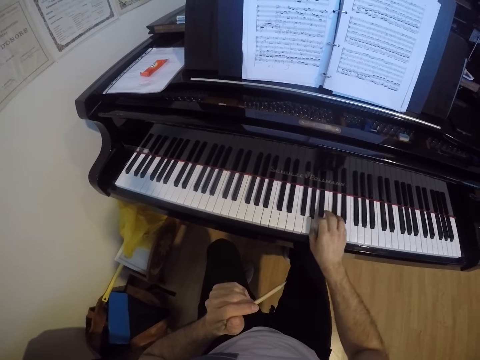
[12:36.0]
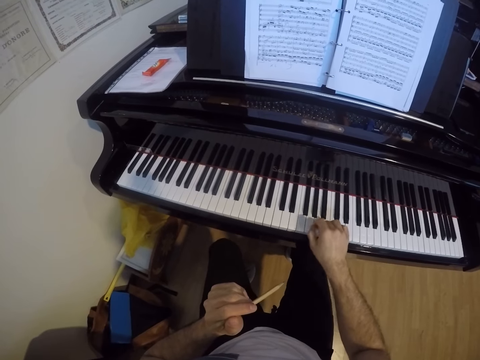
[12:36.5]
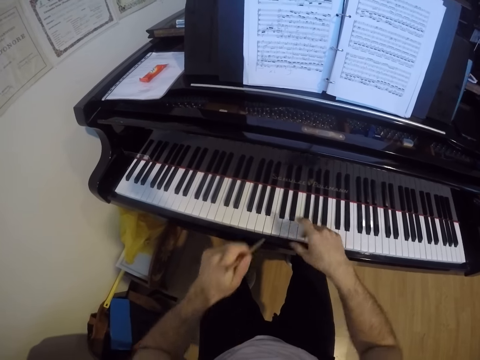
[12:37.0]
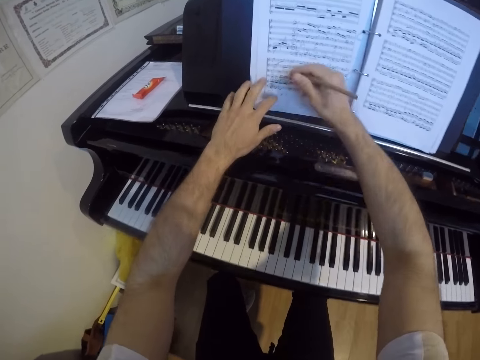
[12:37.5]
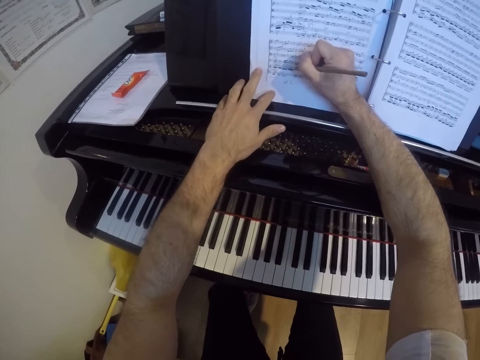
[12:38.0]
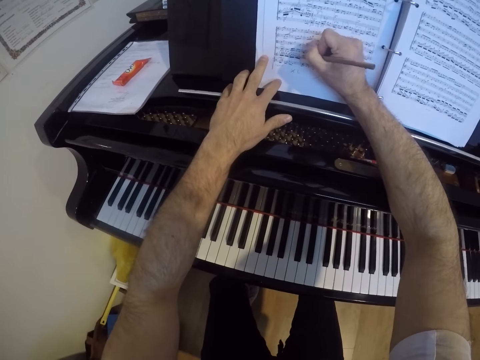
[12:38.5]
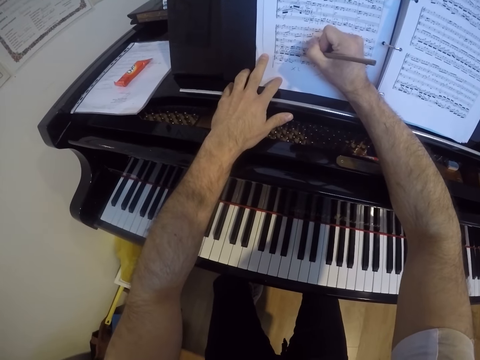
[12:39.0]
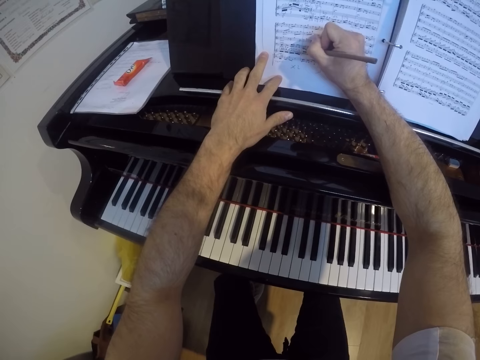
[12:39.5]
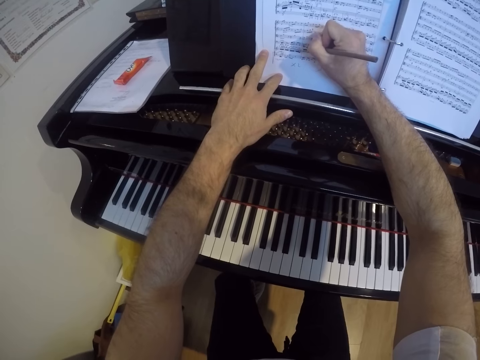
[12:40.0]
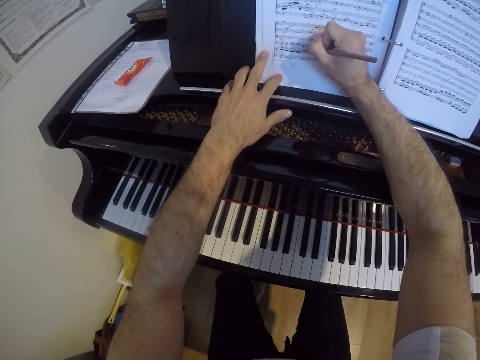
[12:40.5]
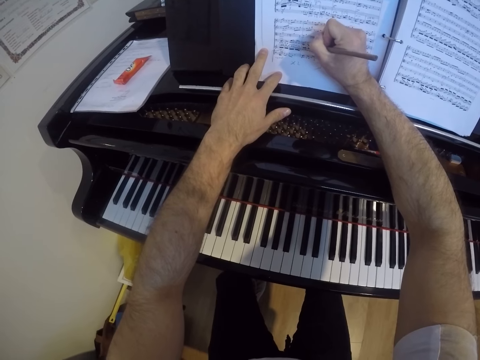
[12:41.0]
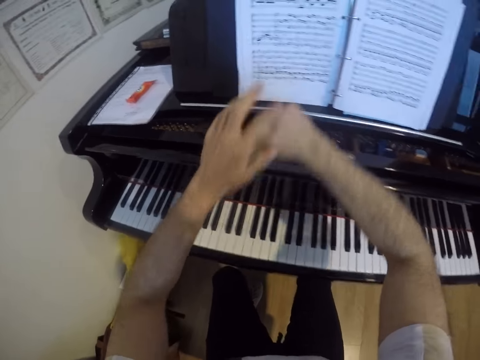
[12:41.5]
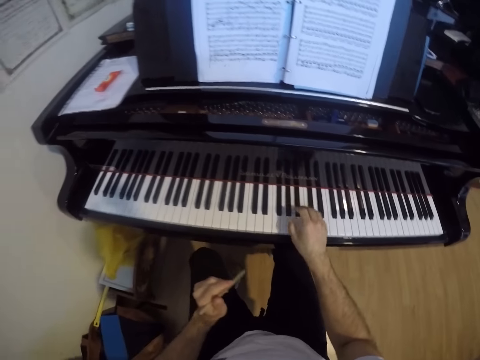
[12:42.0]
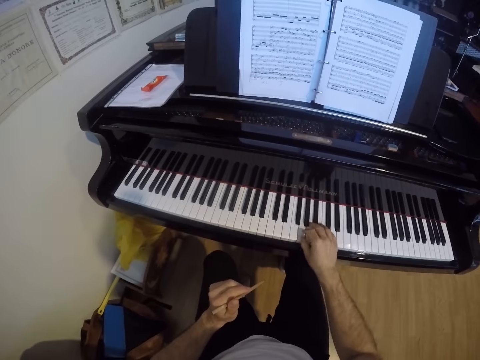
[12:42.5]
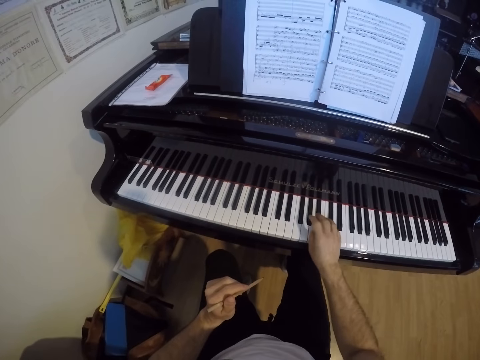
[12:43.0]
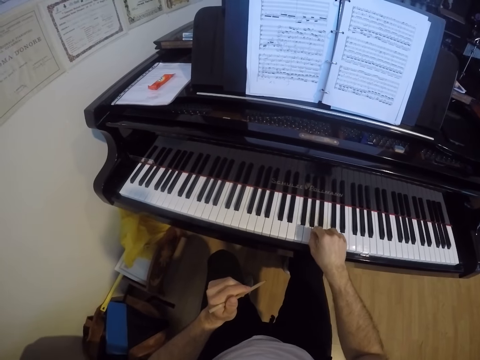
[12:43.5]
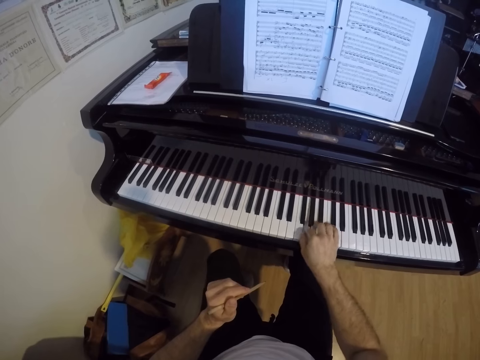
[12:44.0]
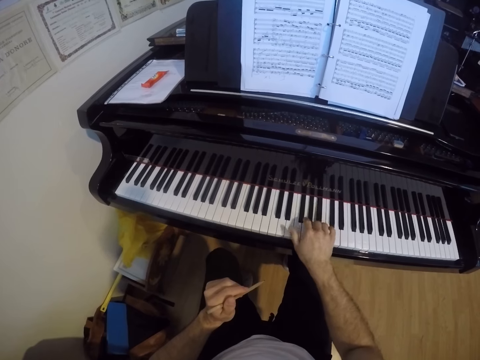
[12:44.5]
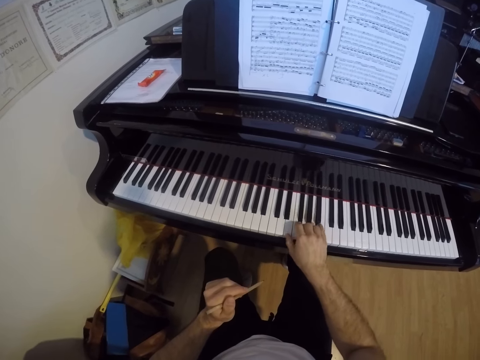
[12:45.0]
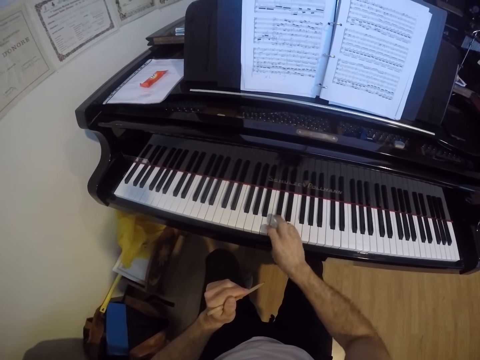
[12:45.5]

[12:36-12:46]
The camera wearer transfers the pencil from his left hand to his right hand. He writes on the piano sheet on the piano with his right hand. He transfers the pencil from his right hand to his left hand. He plays the piano with his right hand.

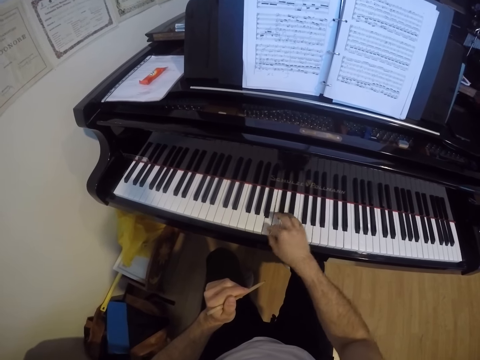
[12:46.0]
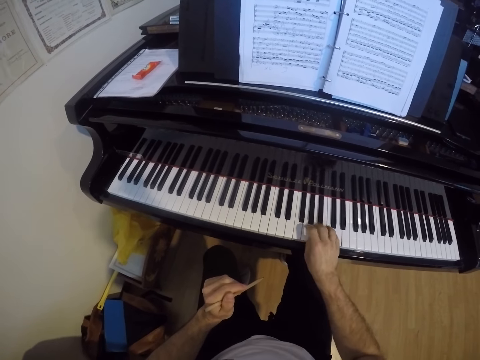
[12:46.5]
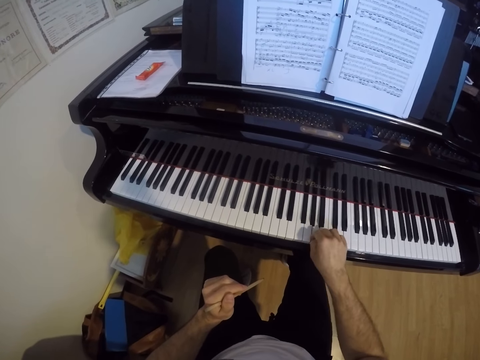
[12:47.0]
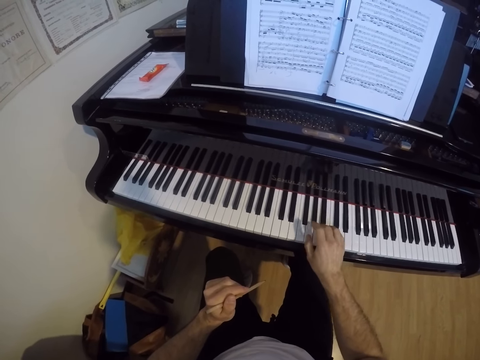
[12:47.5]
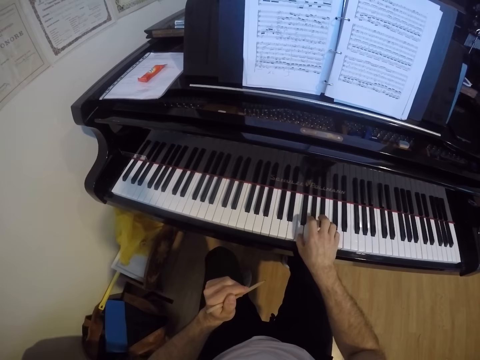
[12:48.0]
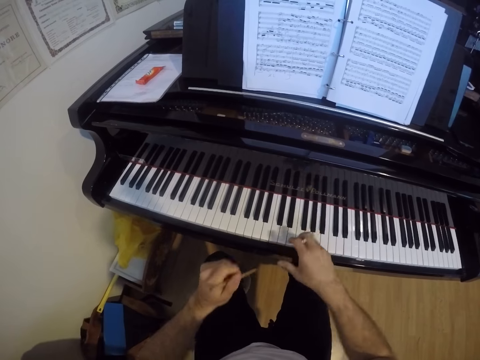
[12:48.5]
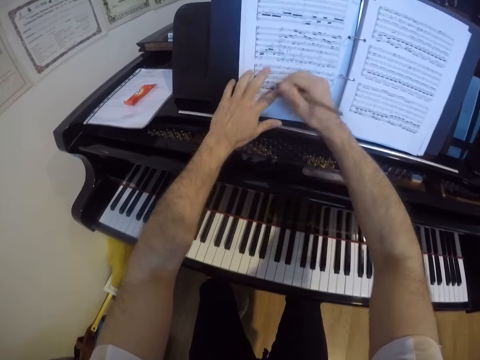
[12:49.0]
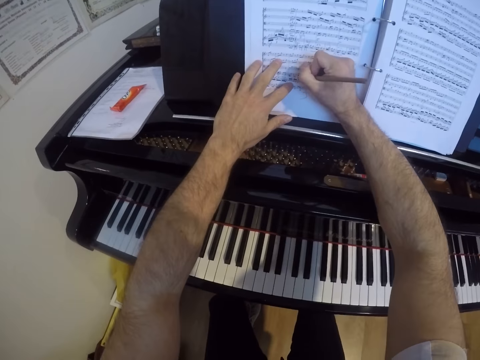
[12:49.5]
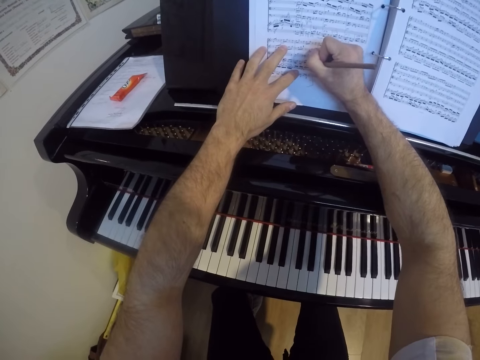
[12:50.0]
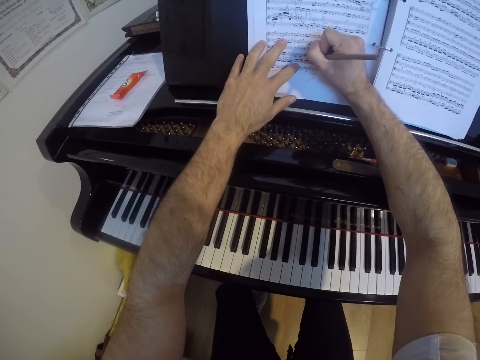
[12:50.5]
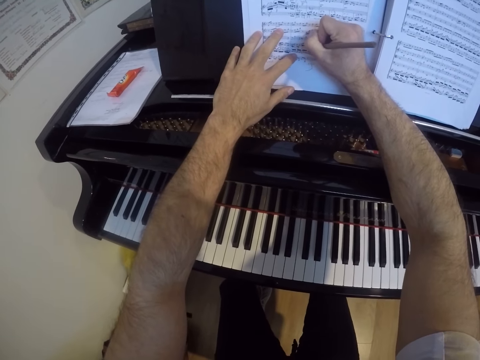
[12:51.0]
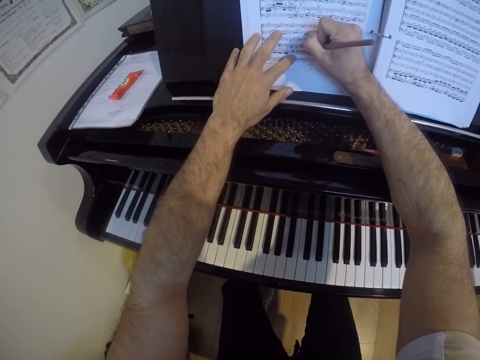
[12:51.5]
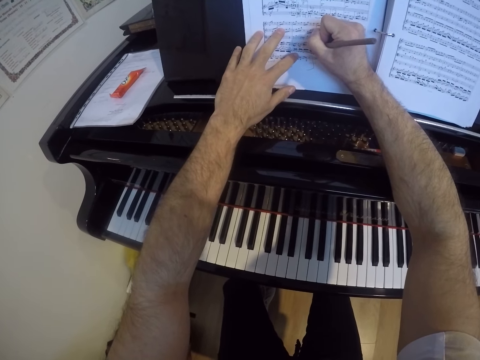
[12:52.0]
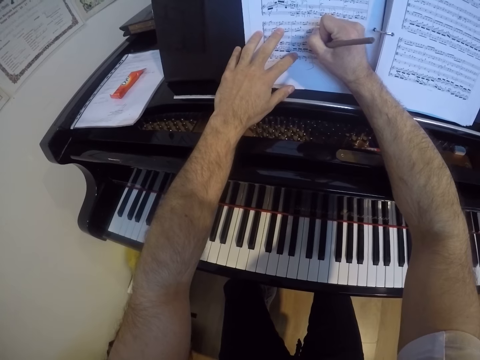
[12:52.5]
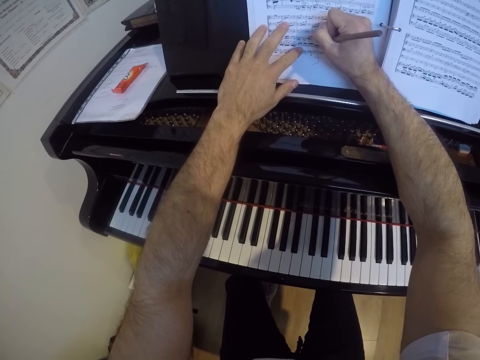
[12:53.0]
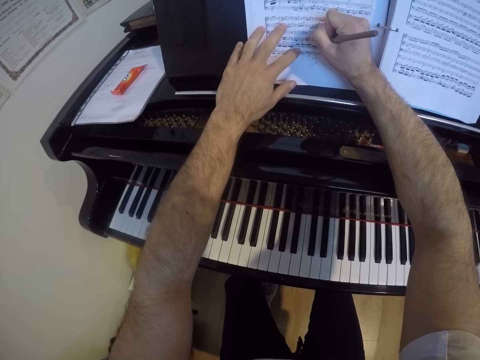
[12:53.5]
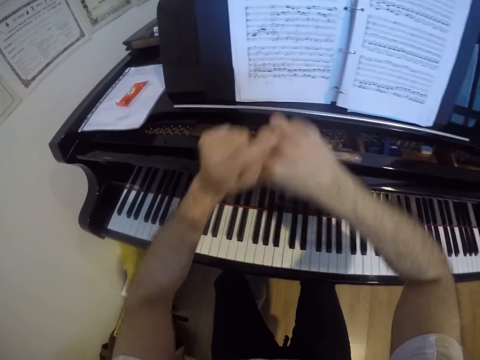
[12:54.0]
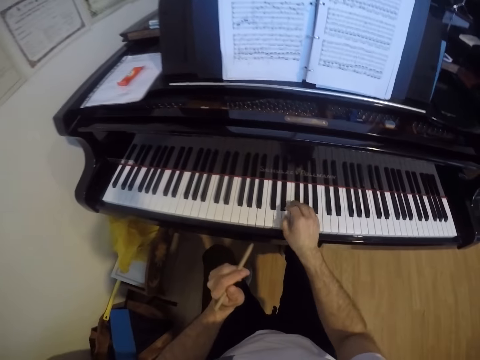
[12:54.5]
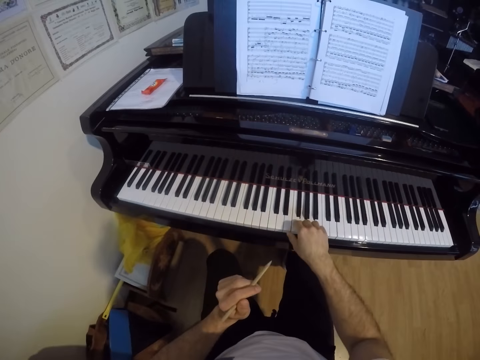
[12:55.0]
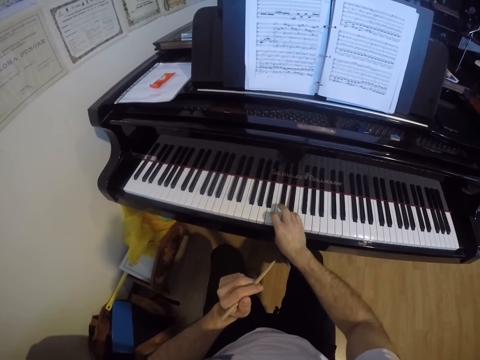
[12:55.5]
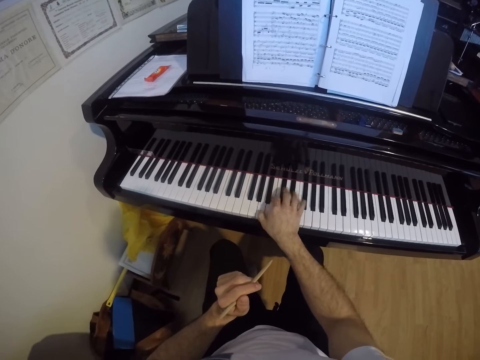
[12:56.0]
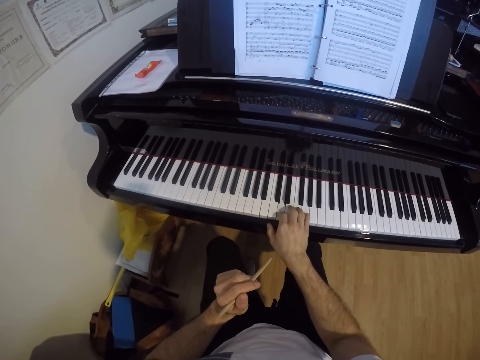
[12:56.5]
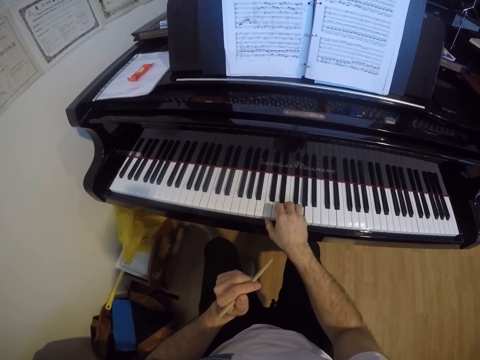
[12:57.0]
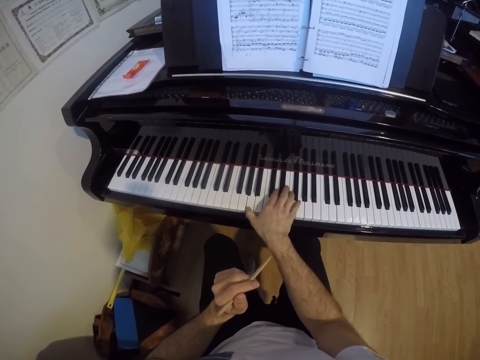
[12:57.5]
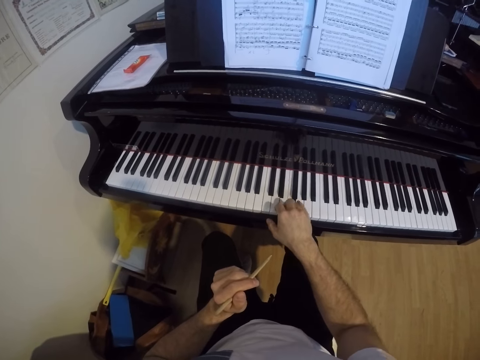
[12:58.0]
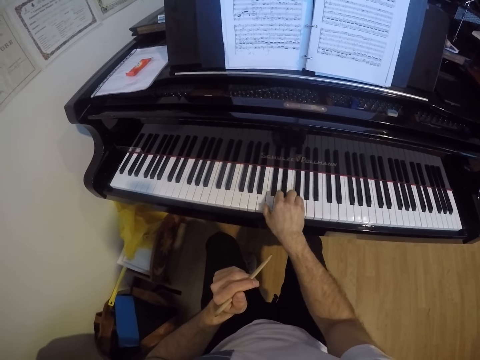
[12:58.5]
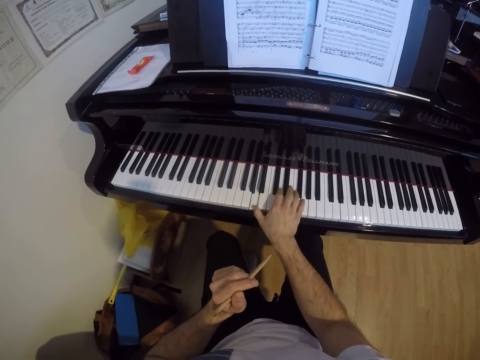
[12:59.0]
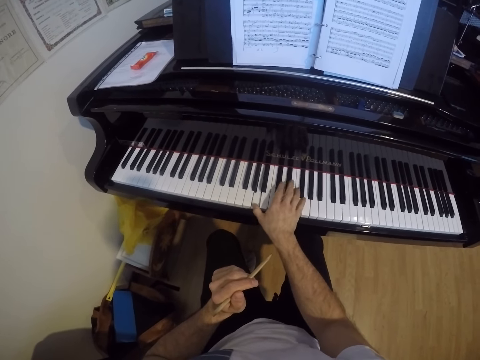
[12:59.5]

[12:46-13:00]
The camera wearer transfers the pencil from his left hand to his right hand. He places his left hand on the piano sheet on the piano. He writes on the piano sheet on the piano with his right hand. He transfers the pencil from his right hand to his left hand. He plays the piano with his right hand.

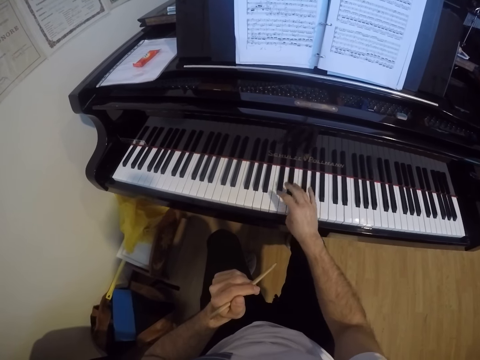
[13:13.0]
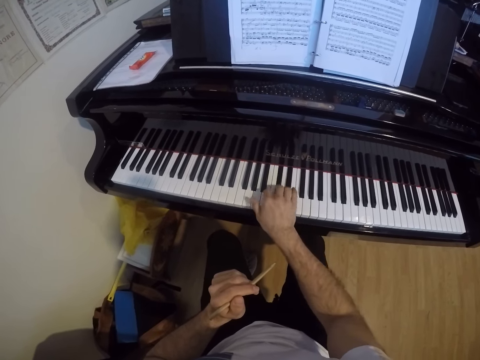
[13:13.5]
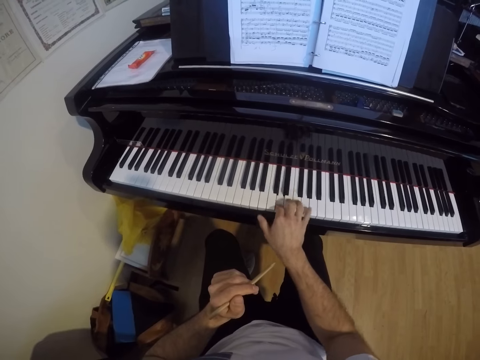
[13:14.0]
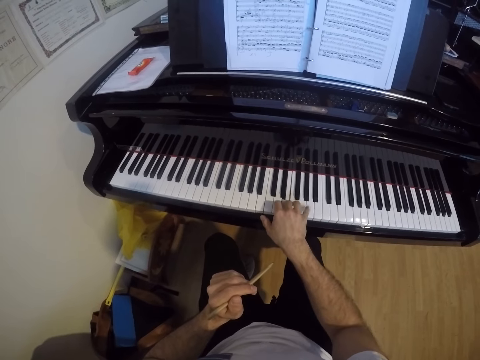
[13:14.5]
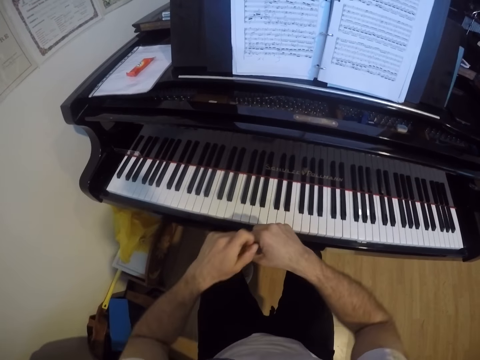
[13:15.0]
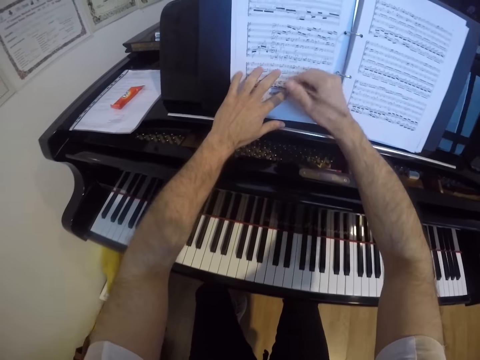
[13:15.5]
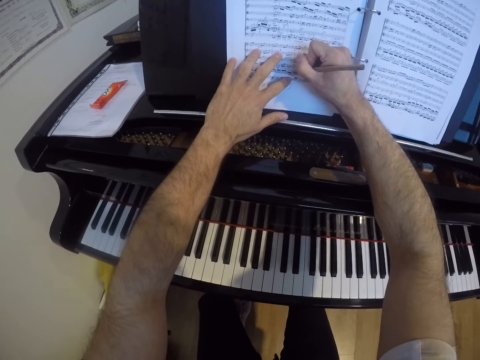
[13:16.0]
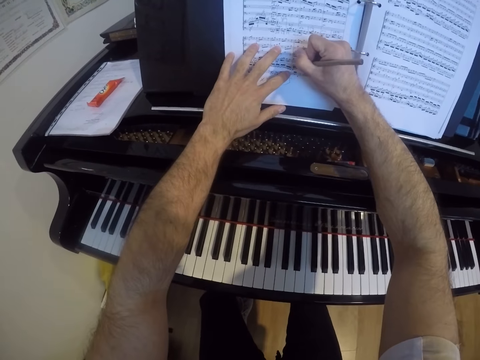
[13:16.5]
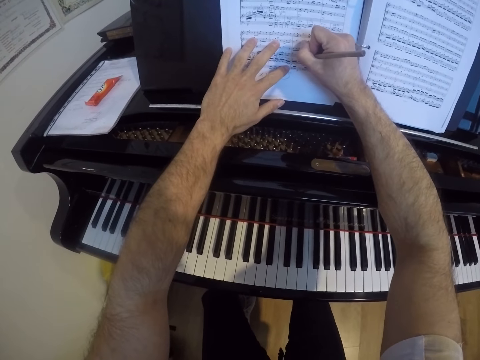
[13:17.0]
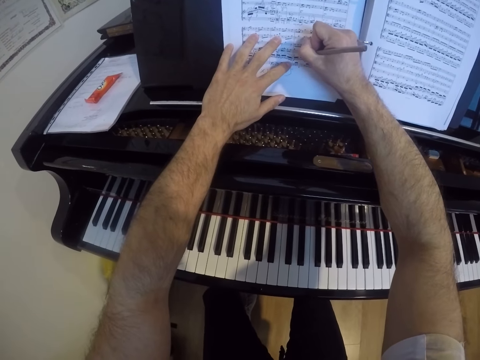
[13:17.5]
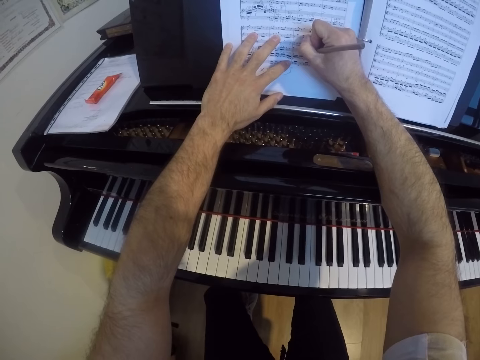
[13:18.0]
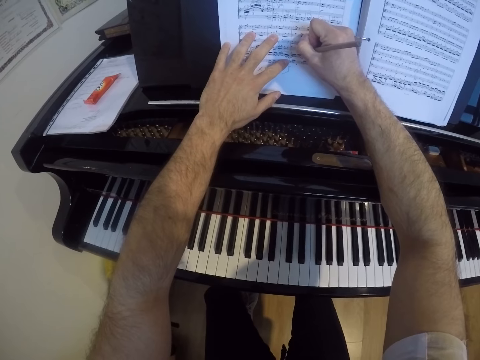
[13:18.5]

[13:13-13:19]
The camera wearer transfers the pencil from his left hand to his right hand. He places his left hand on the piano sheet on the piano. He writes on the piano sheet on the piano with his right hand.
